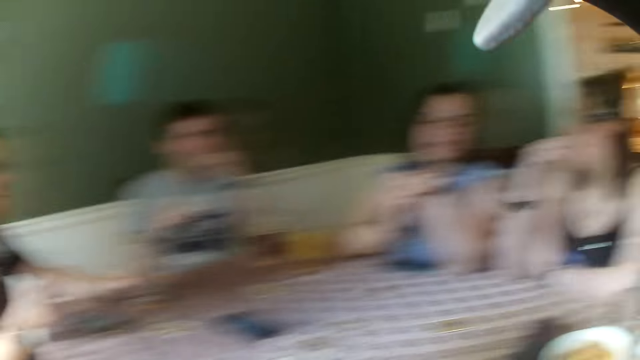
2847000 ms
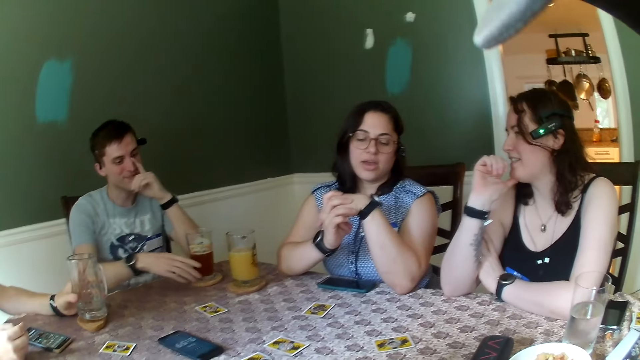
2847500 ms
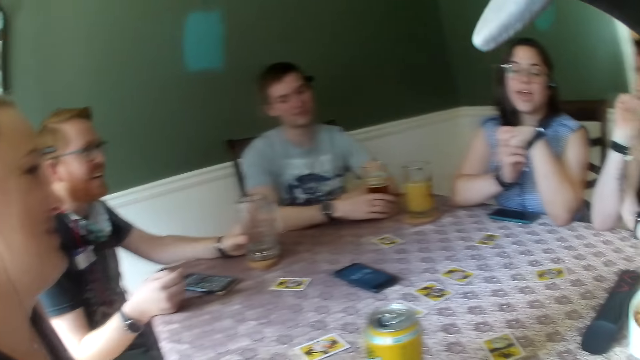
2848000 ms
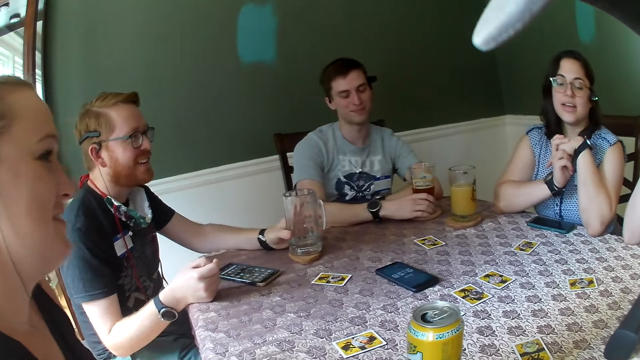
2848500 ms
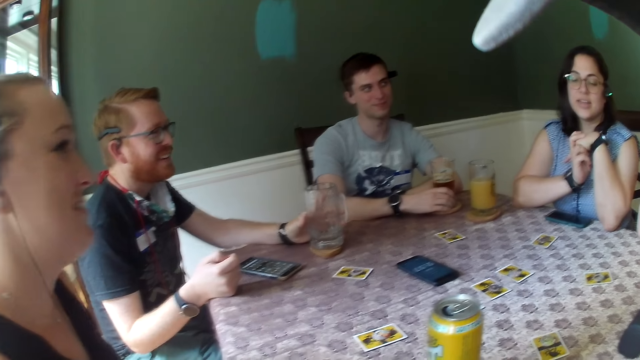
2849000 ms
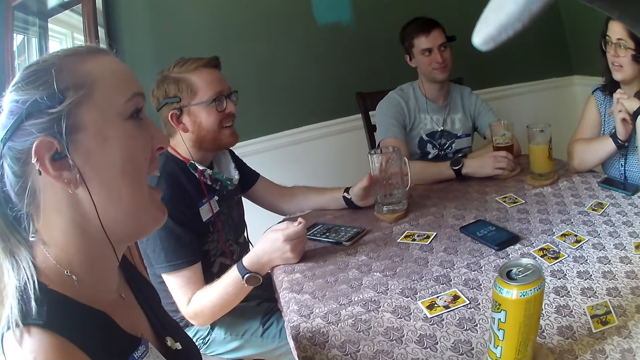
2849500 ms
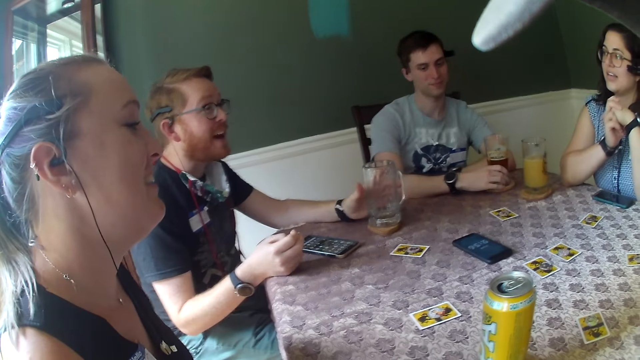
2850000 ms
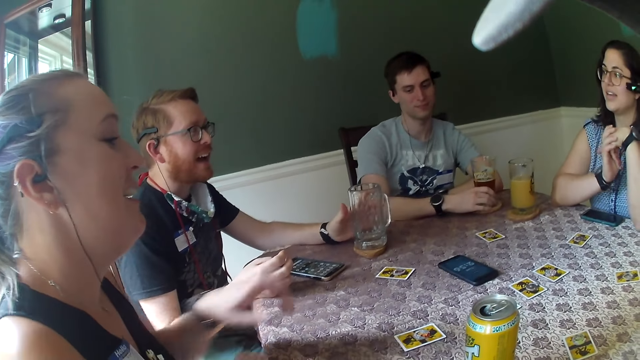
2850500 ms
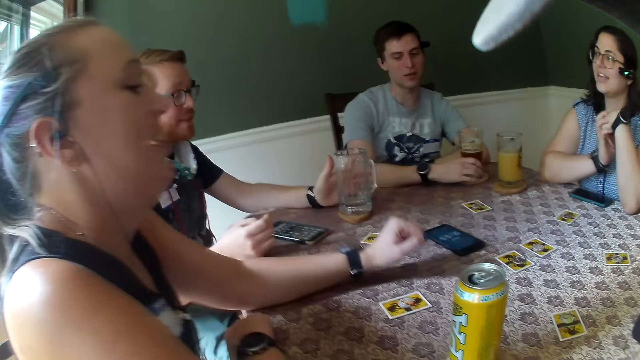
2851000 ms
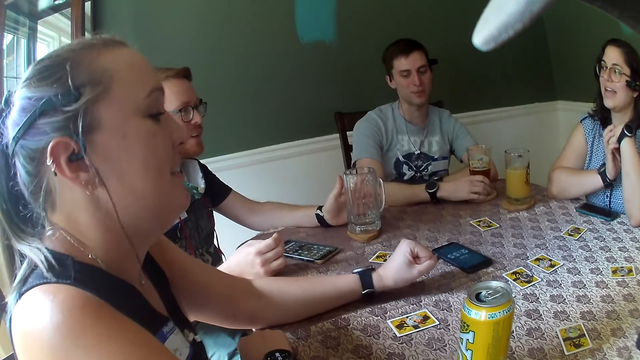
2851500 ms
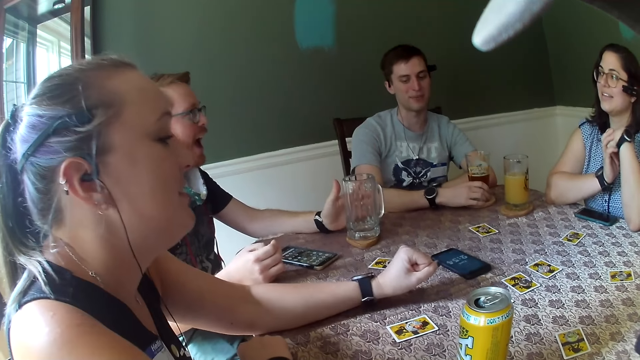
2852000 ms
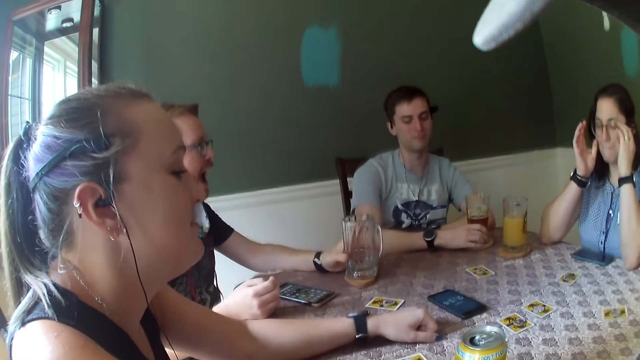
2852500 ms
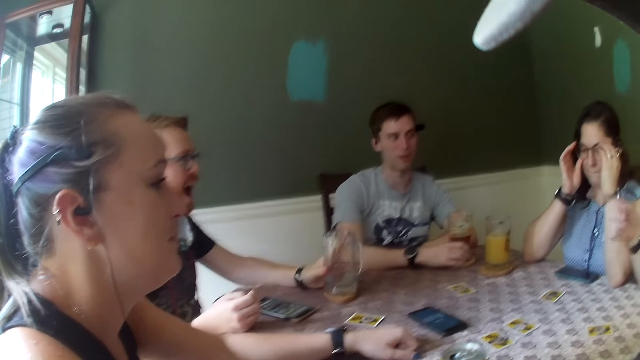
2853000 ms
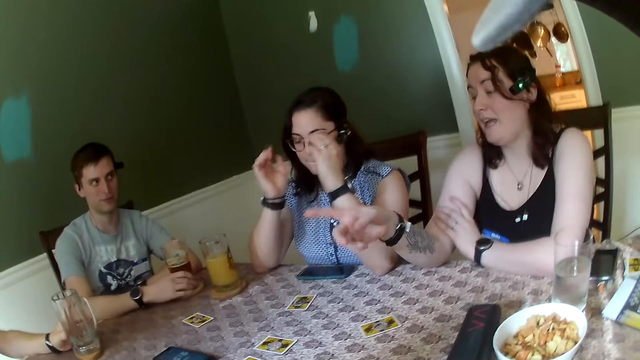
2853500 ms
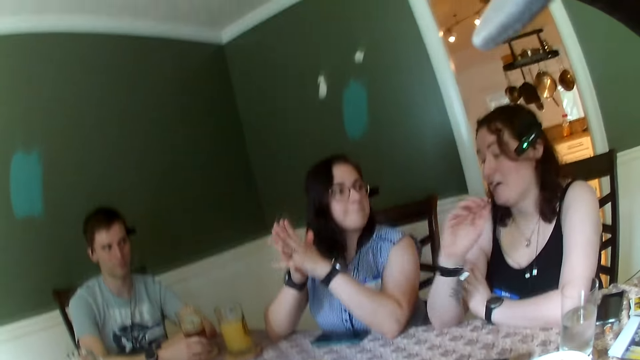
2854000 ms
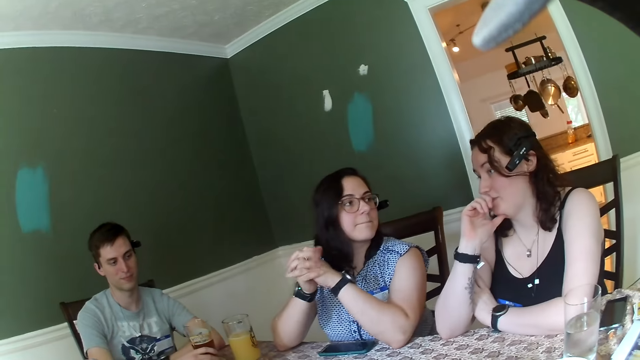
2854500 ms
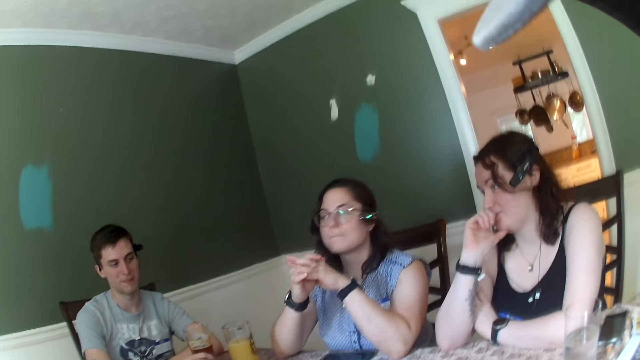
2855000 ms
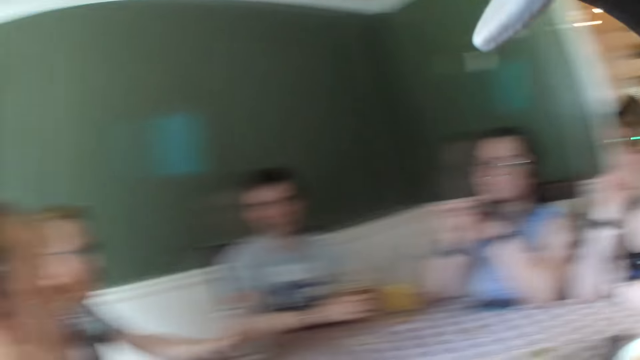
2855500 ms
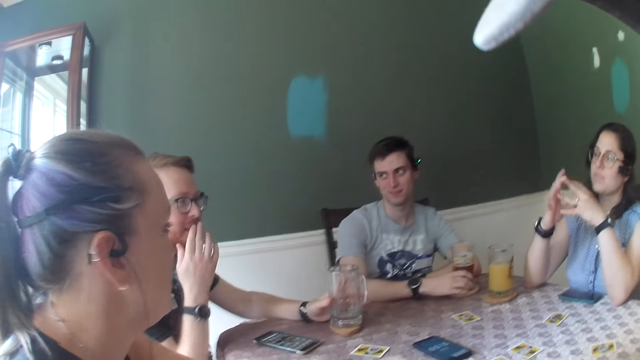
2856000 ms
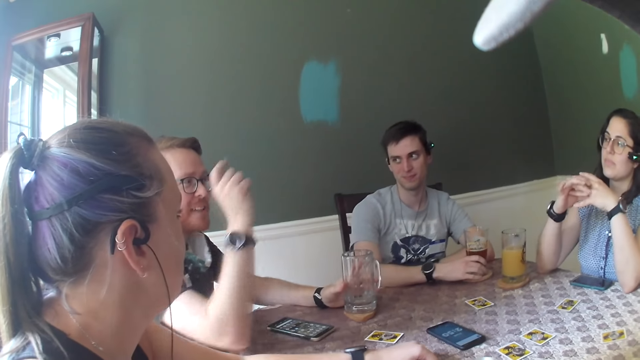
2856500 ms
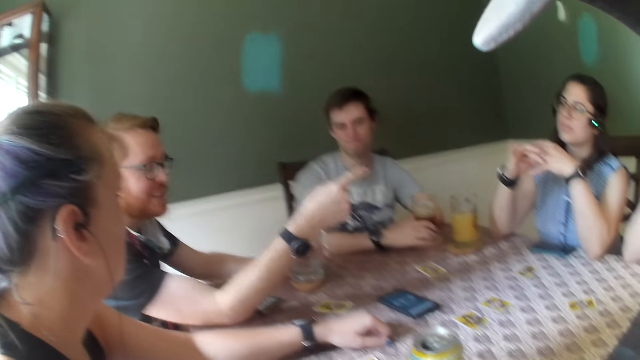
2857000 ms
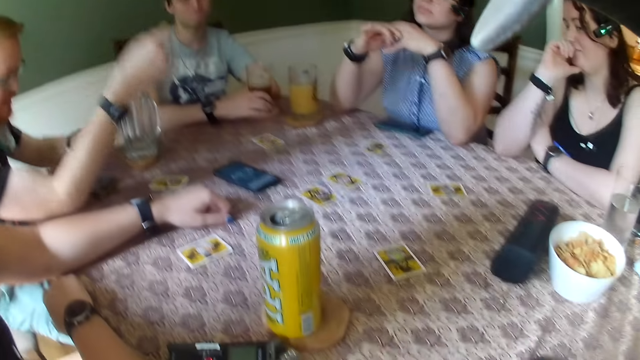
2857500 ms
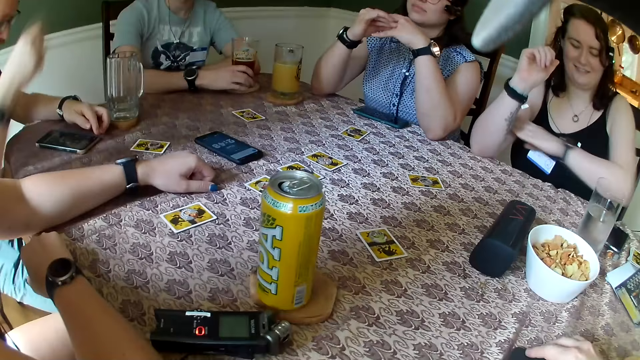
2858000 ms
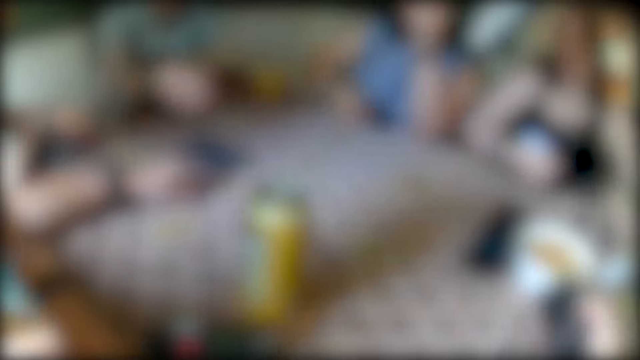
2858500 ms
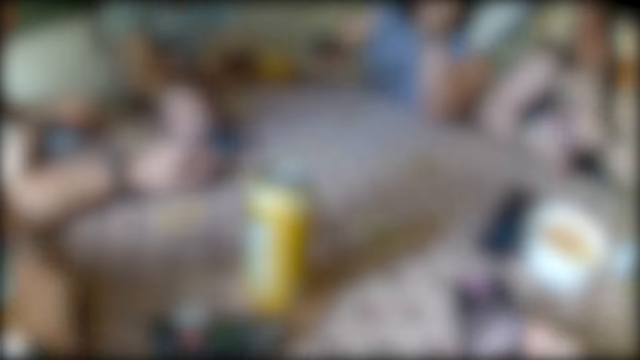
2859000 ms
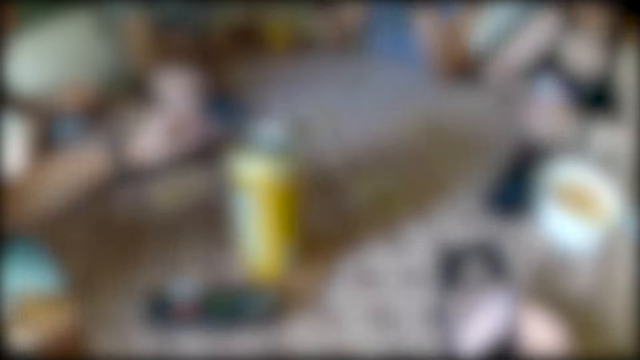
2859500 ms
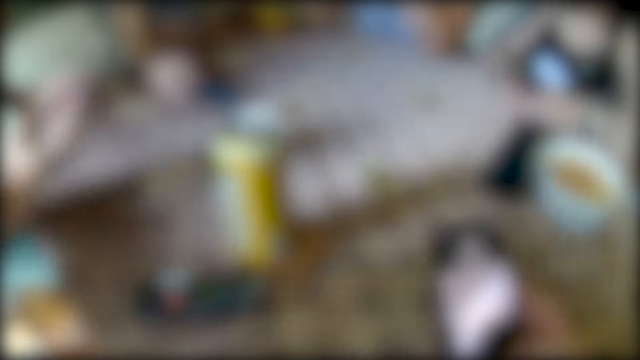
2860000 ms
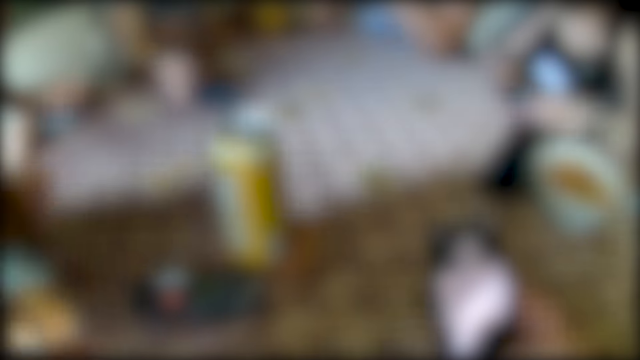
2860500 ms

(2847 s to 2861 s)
A woman dialogues with a man. Another man dialogues with the woman. Another woman touches the glasses on her face with both hands. A third woman gesticulates with her right hand and touches her face with her right hand. The second woman places both hands together. The first woman dialogues with the other man. A man touches his face with his right hand and points to the third woman with his right hand. The camera wearer operates a phone with his right hand.

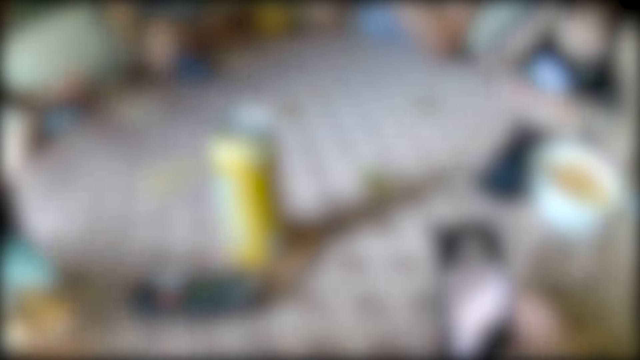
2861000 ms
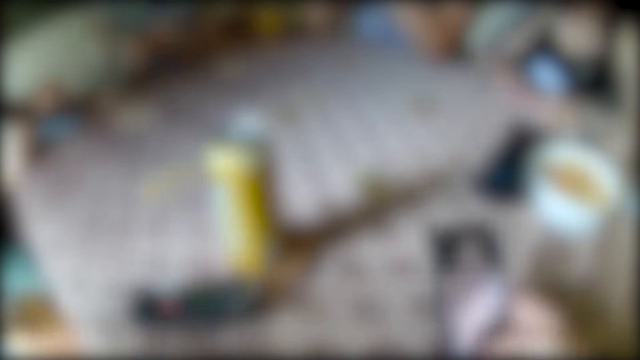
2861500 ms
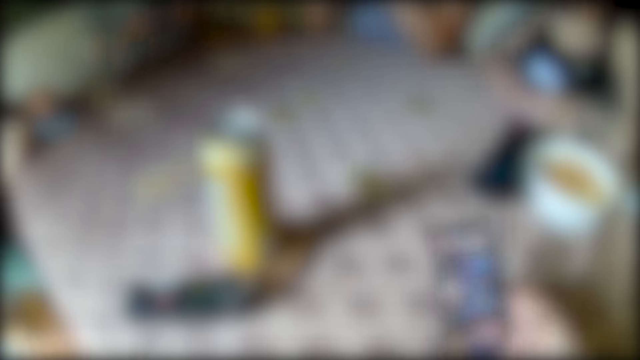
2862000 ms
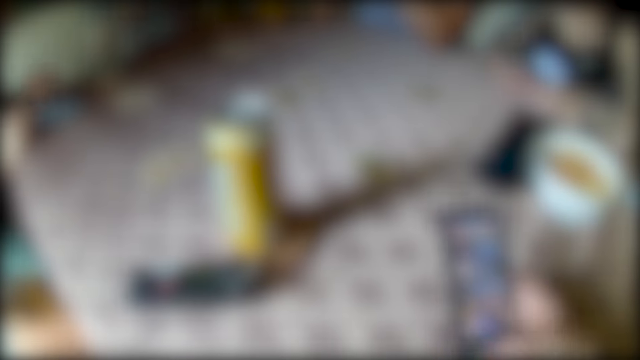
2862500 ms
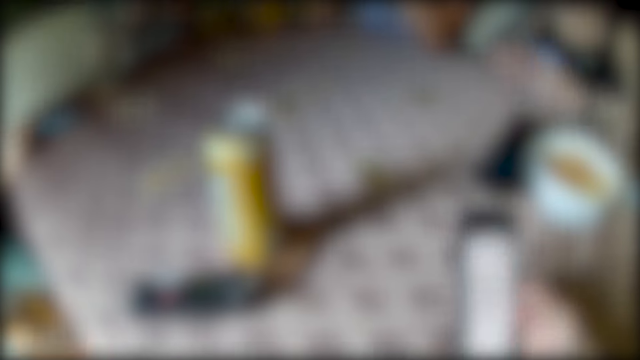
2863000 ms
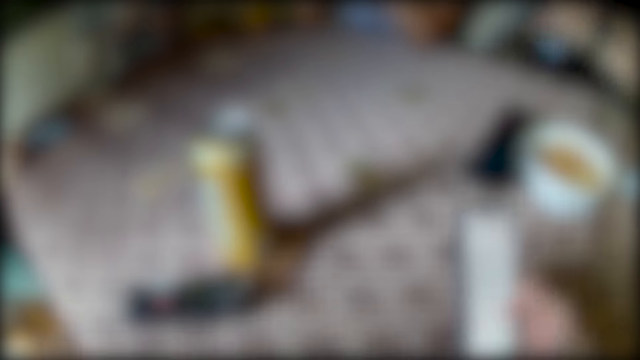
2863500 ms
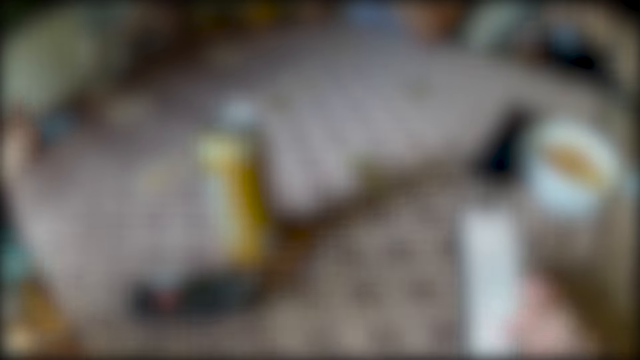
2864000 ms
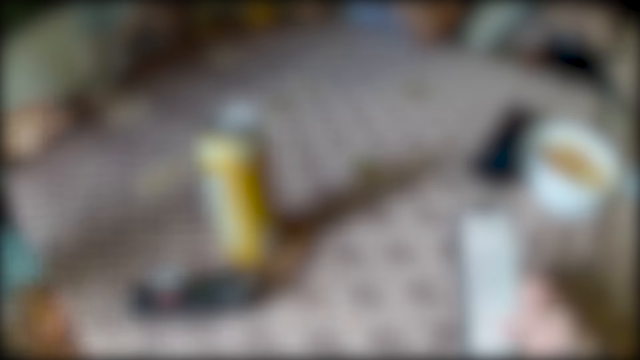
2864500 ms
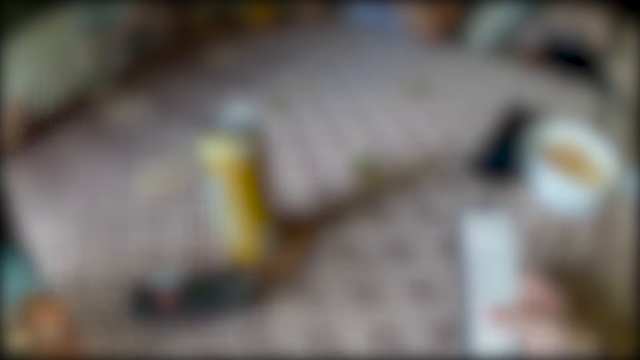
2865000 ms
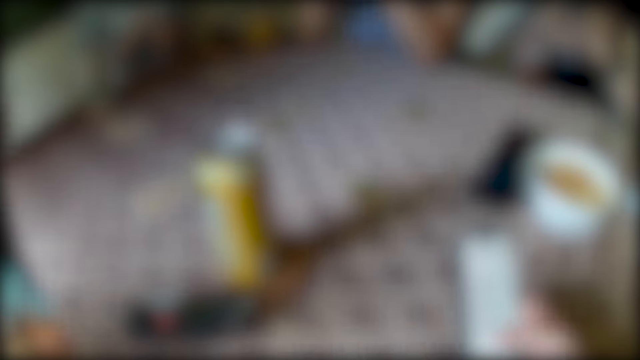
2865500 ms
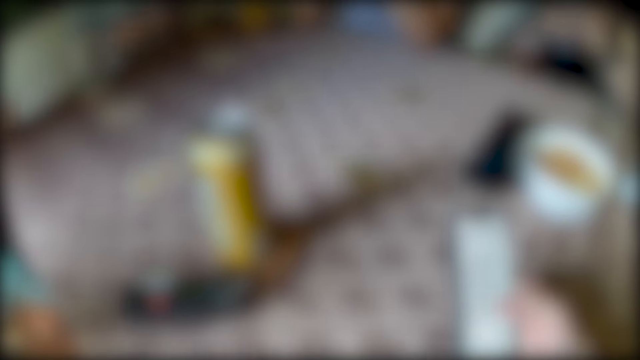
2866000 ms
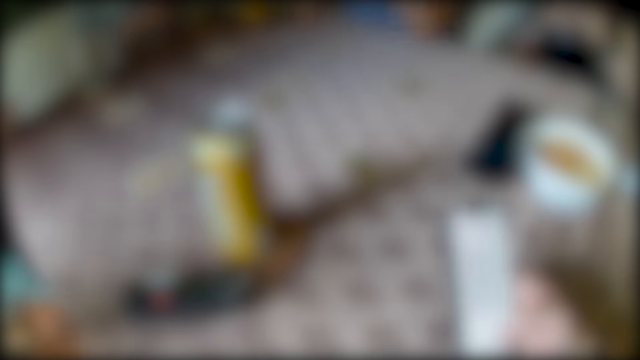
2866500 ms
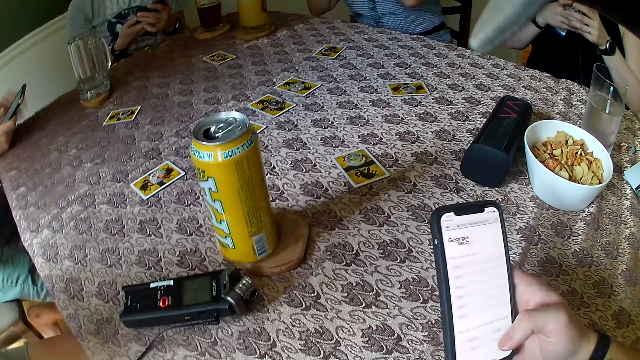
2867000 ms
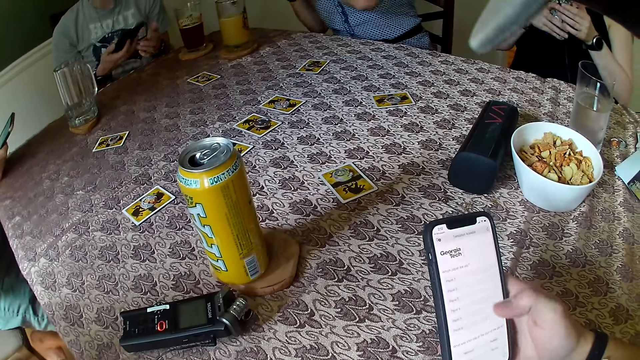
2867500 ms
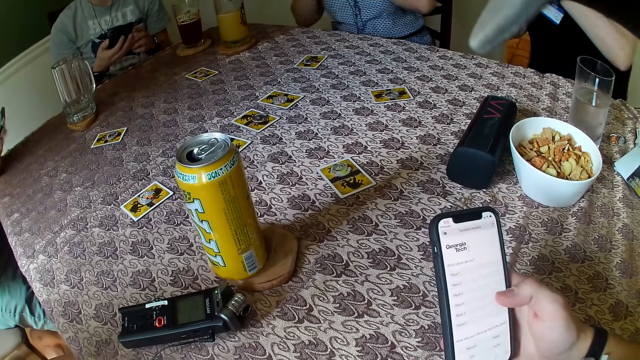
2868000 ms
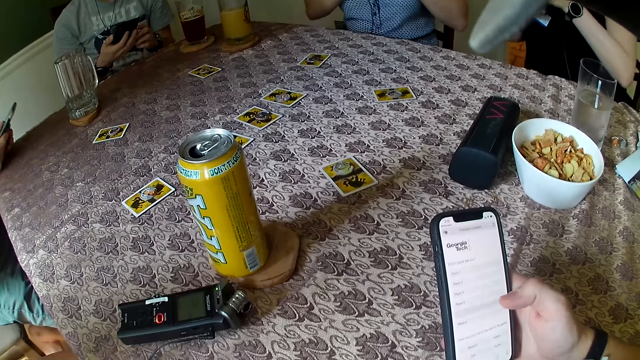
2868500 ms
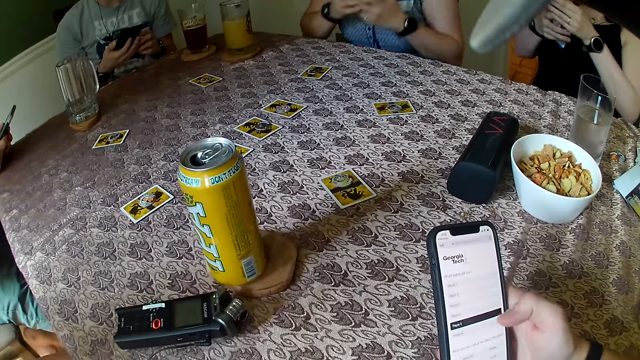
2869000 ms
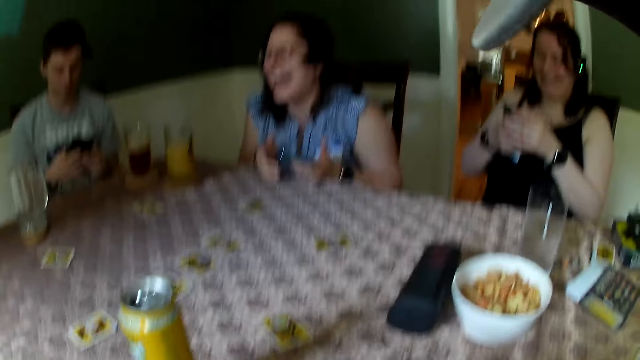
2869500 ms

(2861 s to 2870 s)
The camera wearer scrolls a phone. A man picks up a phone from the table with his right hand. A woman operates a phone with both hands. Another woman operates a phone with both hands. Another man operates a phone with both hands.
